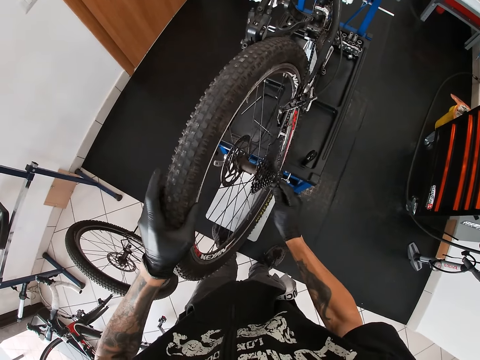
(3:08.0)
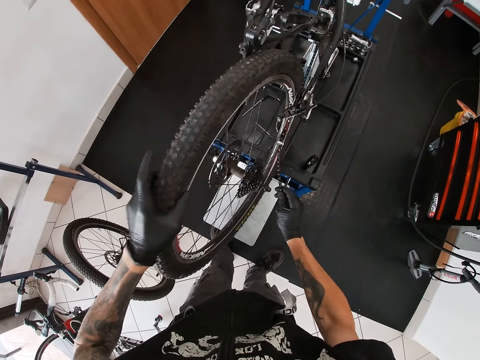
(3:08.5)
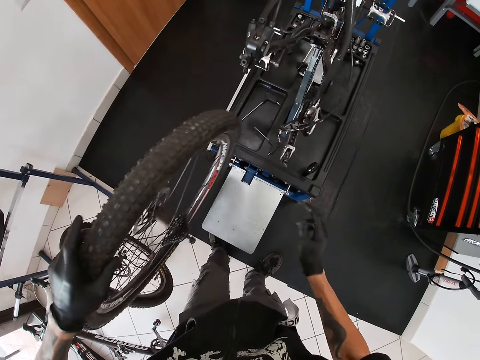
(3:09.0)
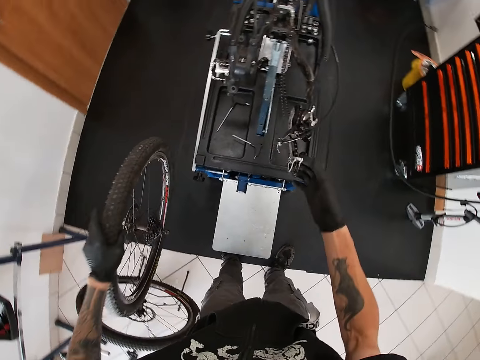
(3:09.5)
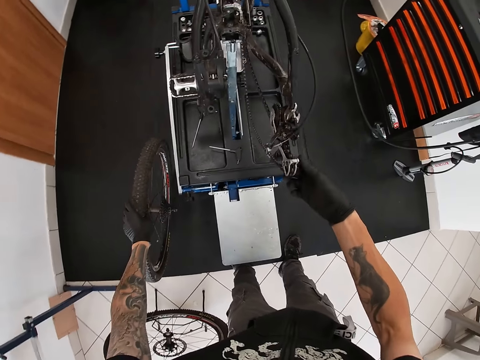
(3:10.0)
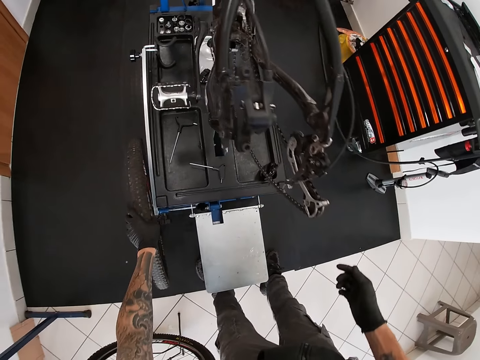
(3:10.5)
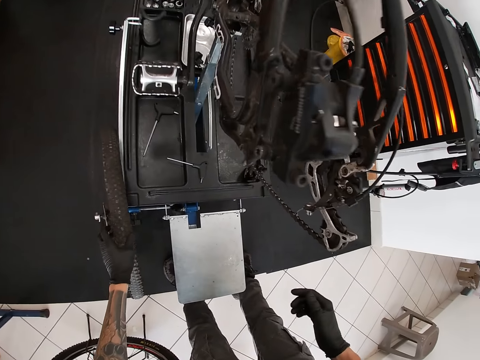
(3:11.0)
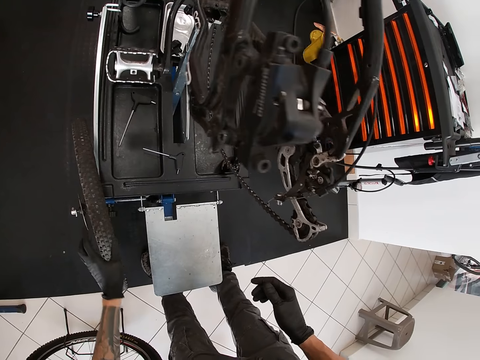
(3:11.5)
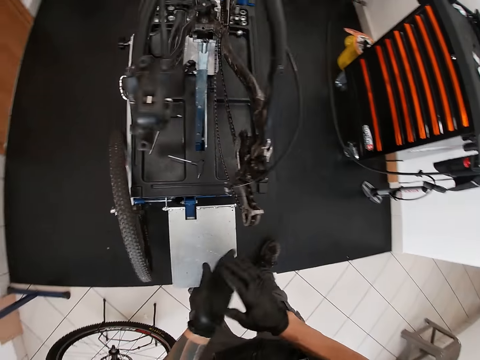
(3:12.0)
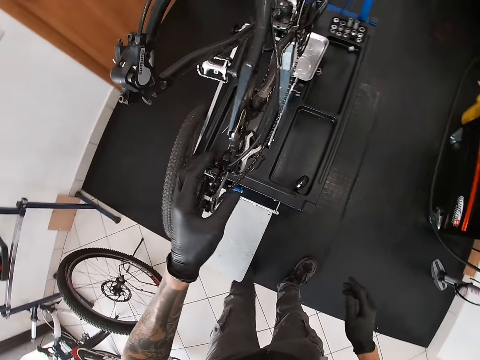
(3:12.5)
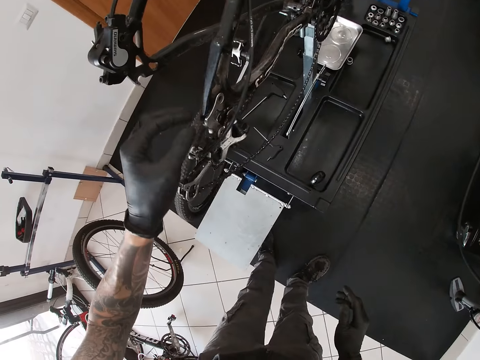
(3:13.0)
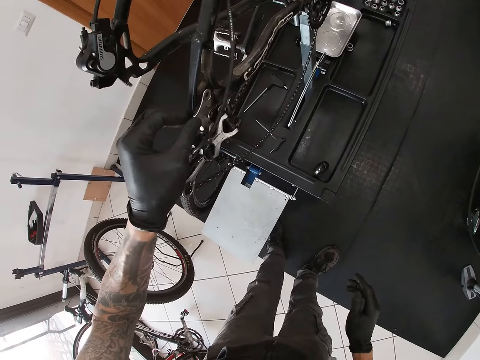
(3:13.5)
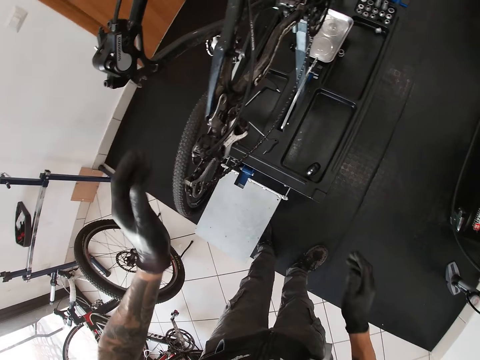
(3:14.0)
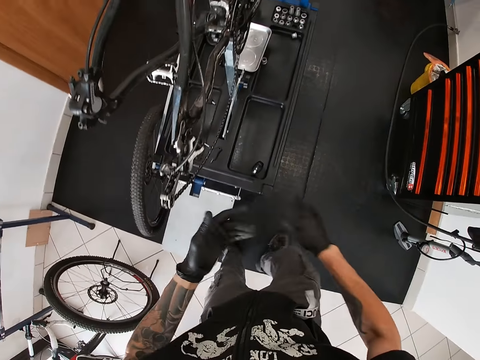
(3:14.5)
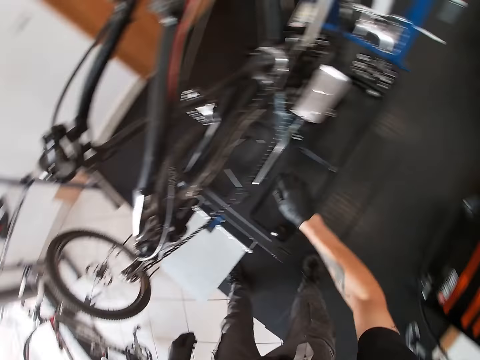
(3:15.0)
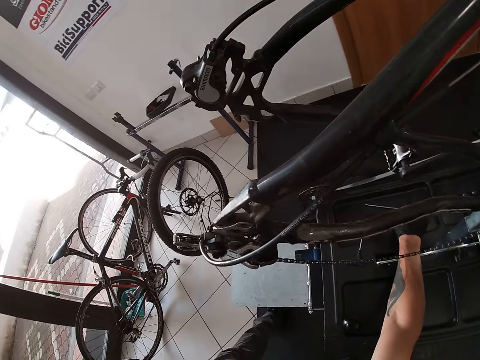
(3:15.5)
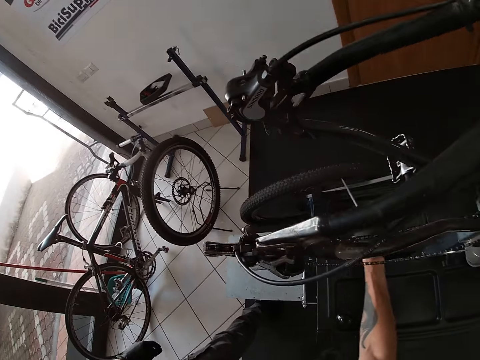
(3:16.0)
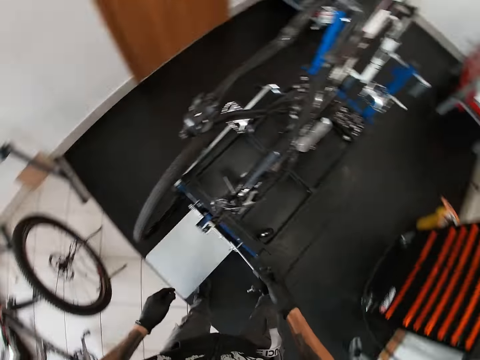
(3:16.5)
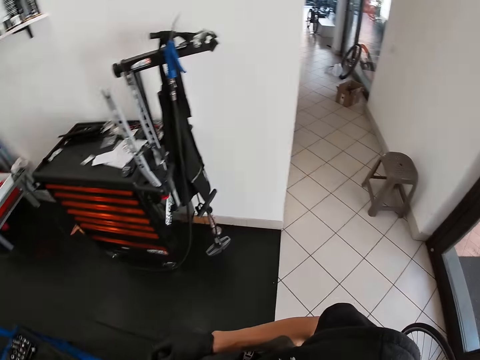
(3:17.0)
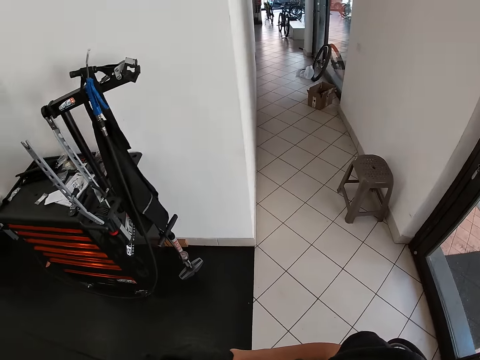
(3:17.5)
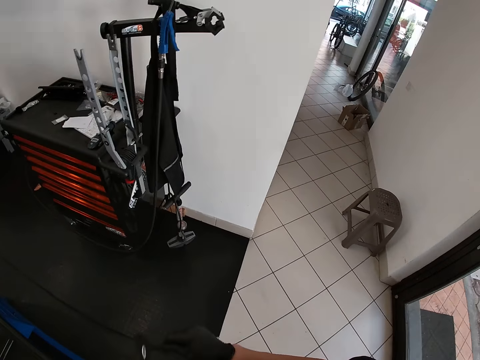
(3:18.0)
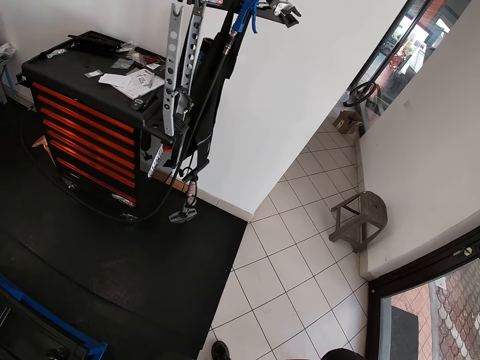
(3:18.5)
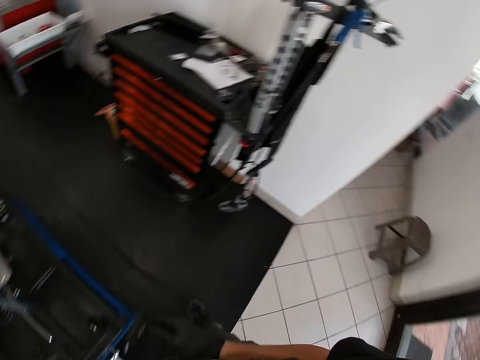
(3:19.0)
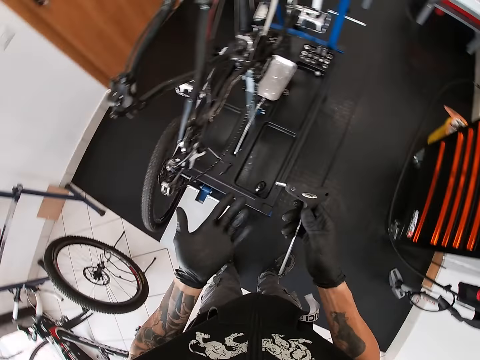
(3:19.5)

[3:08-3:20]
The camera wearer removes the tire of the bicycle. He drops the wheel on the floor with his left hand. He checks the bicycle with his left hand. He touches the headset of the bicycle. He picks up a screwdriver or chain breaker from the wheel aligning machine with his right hand.

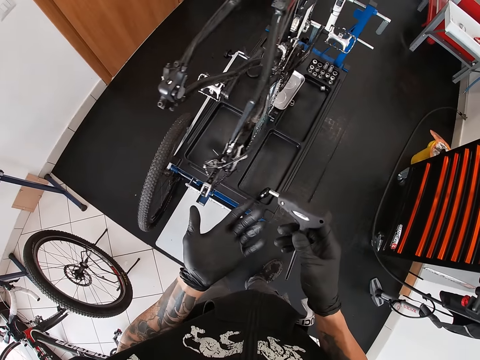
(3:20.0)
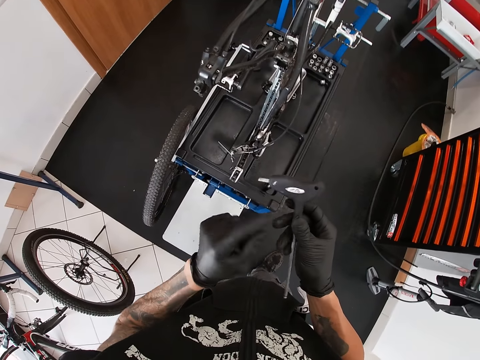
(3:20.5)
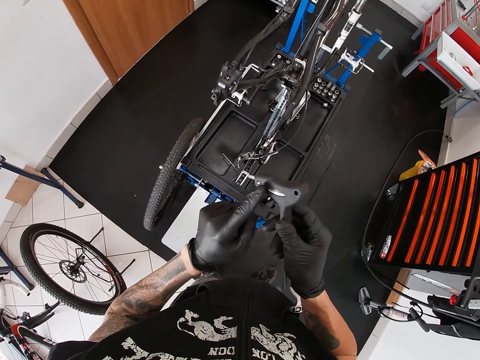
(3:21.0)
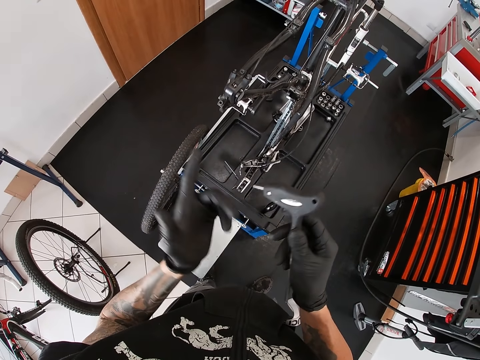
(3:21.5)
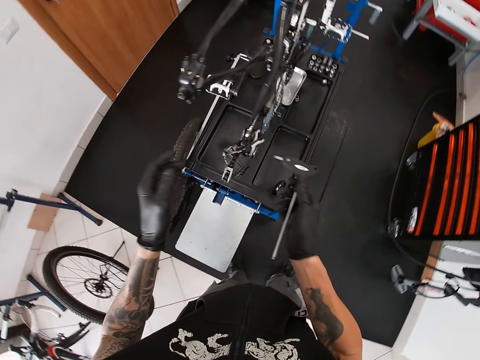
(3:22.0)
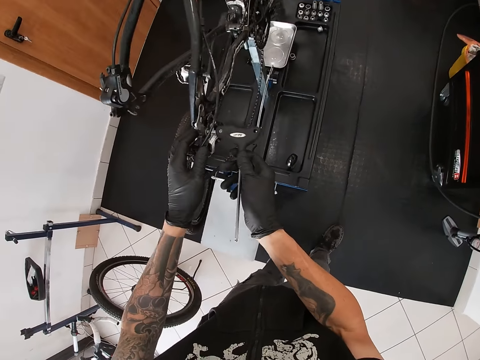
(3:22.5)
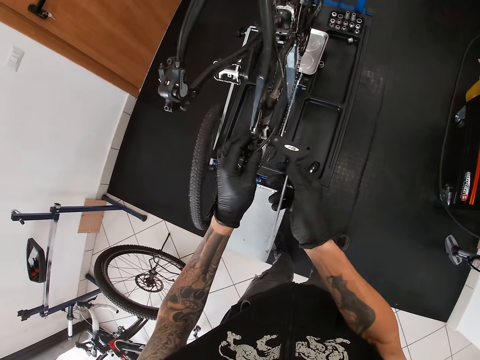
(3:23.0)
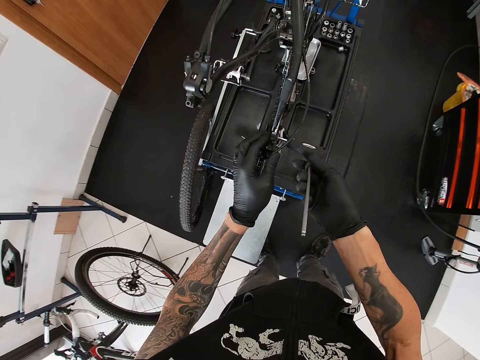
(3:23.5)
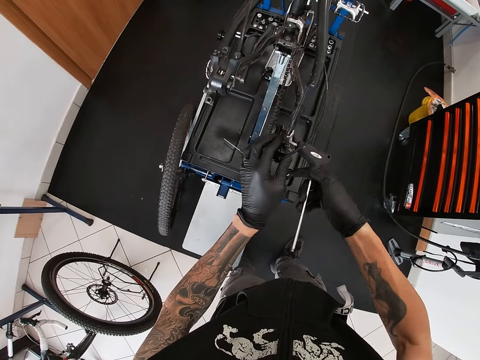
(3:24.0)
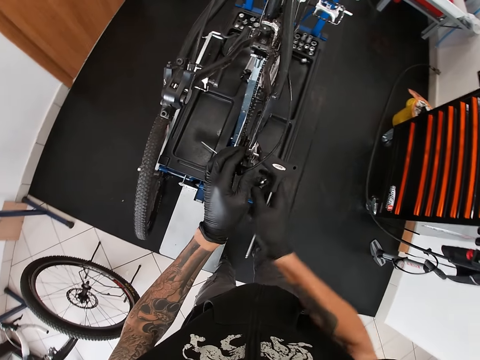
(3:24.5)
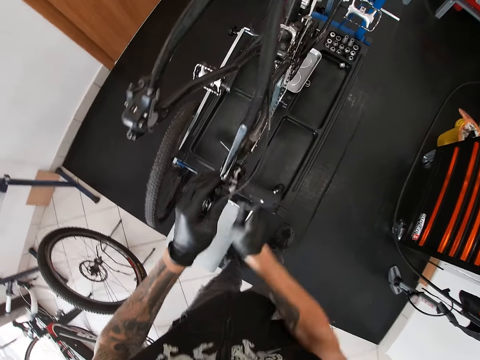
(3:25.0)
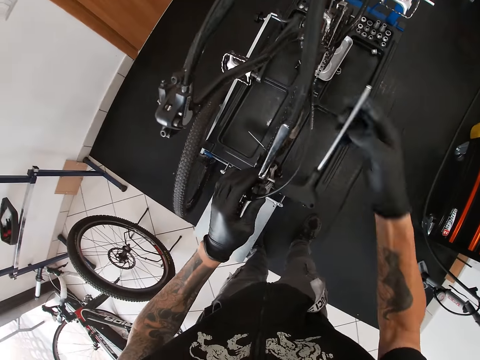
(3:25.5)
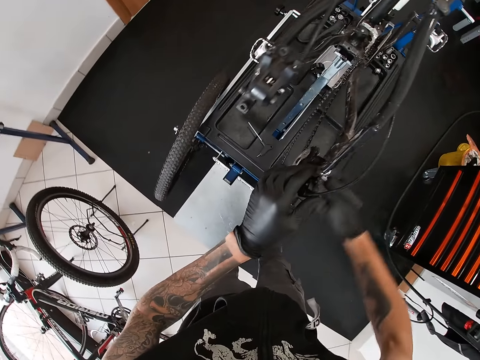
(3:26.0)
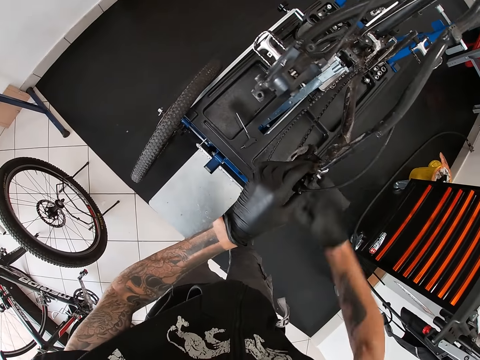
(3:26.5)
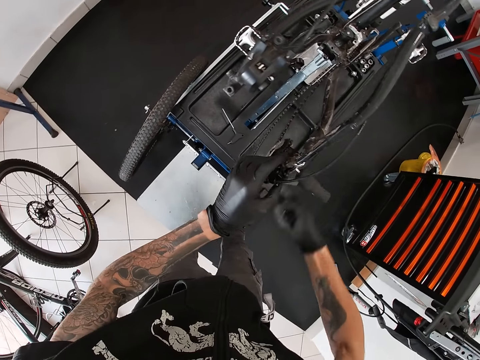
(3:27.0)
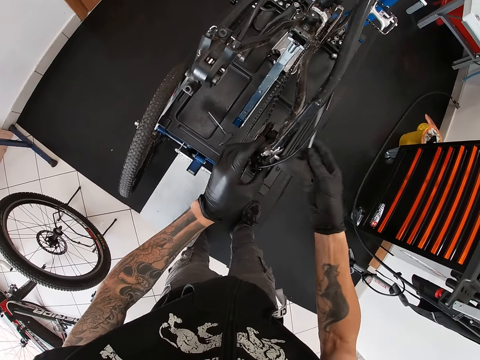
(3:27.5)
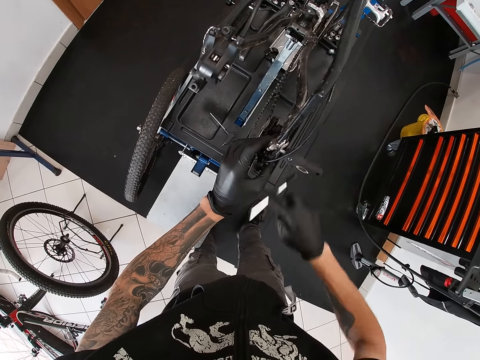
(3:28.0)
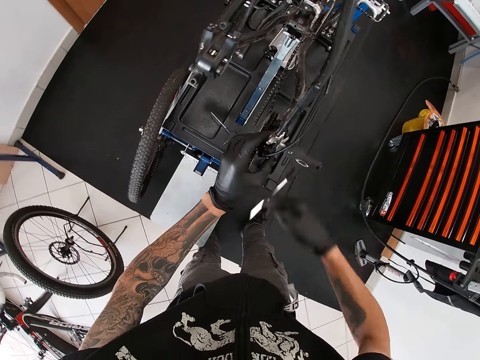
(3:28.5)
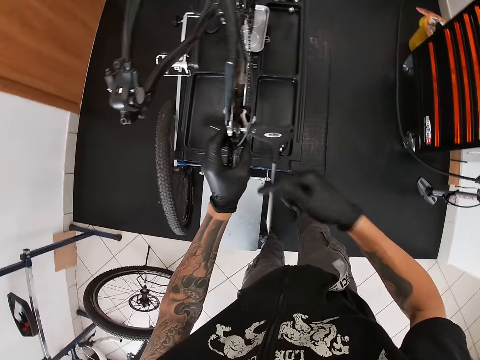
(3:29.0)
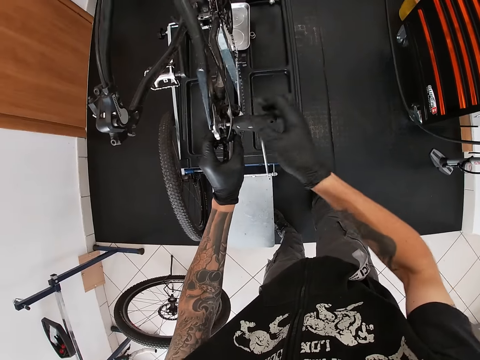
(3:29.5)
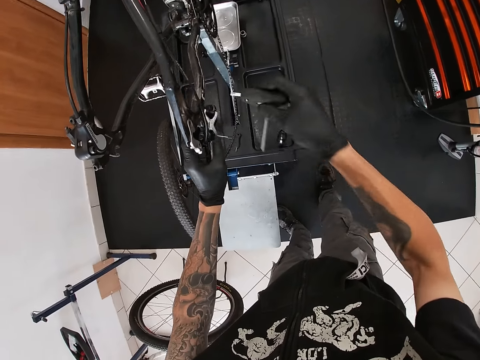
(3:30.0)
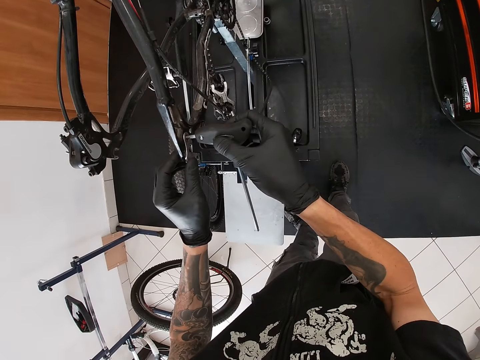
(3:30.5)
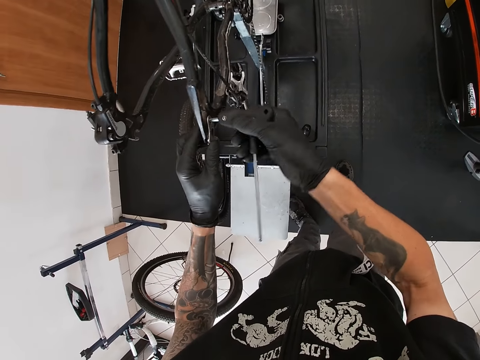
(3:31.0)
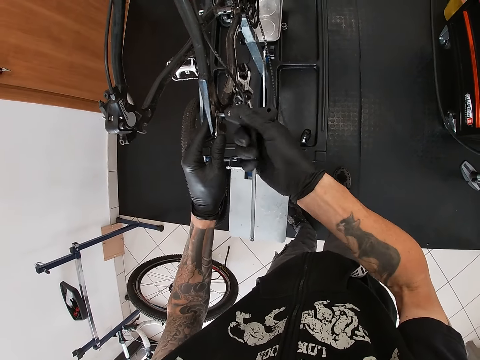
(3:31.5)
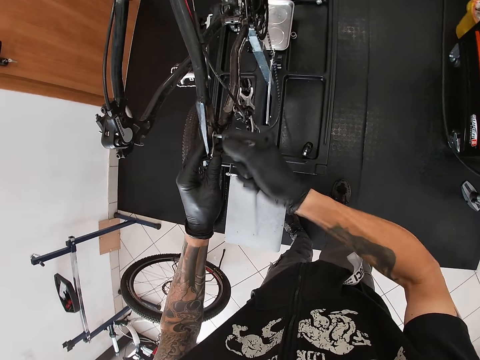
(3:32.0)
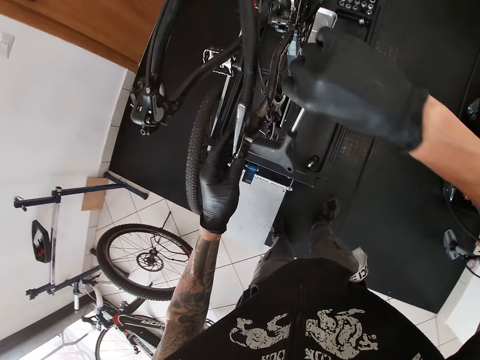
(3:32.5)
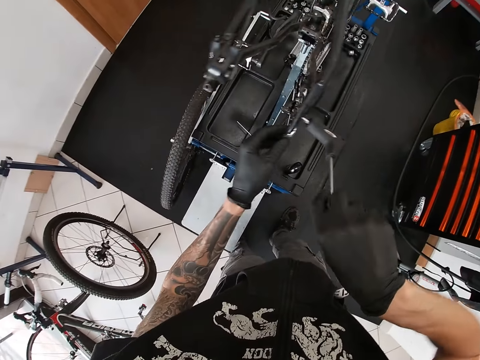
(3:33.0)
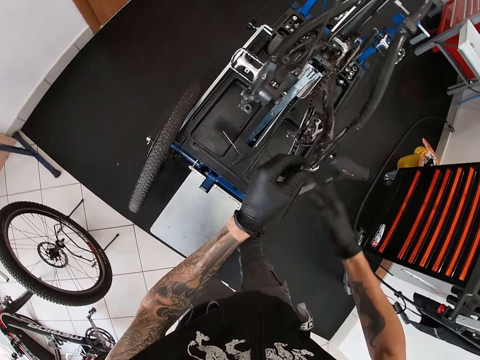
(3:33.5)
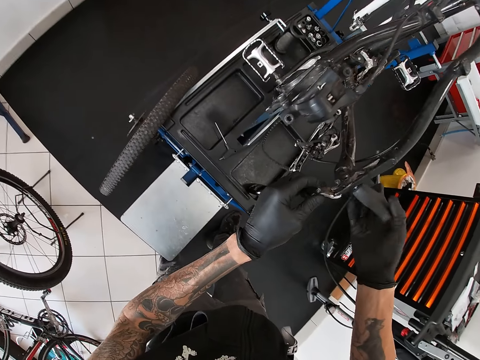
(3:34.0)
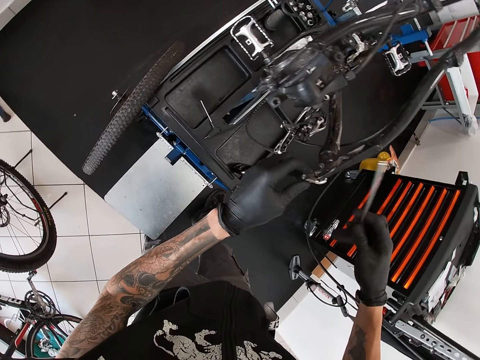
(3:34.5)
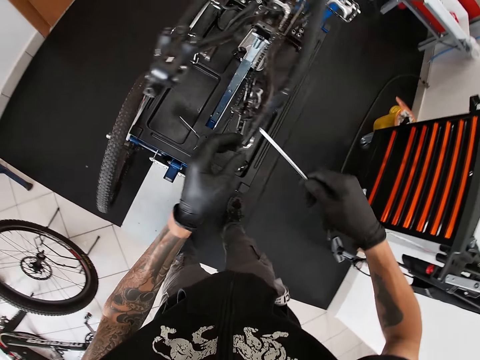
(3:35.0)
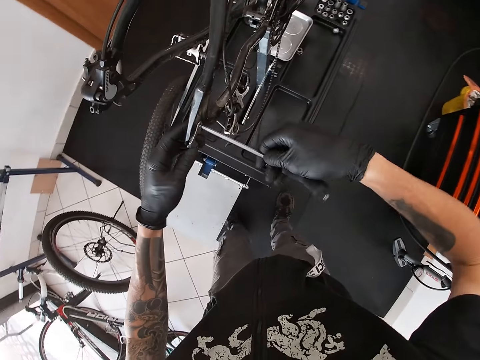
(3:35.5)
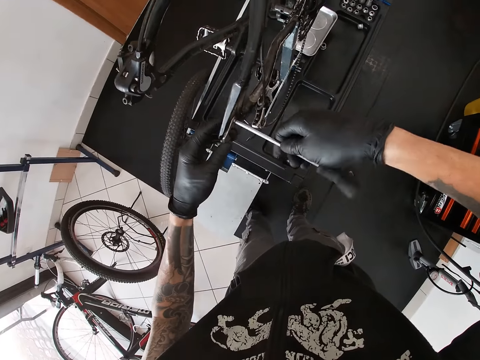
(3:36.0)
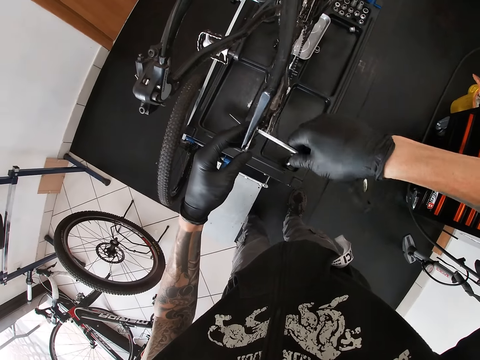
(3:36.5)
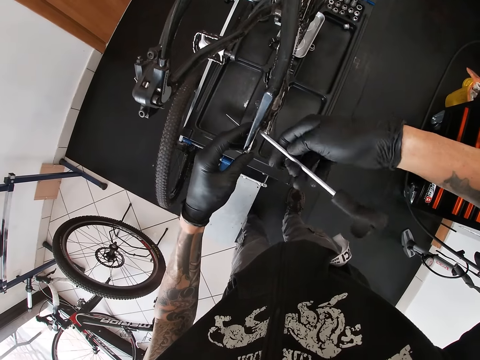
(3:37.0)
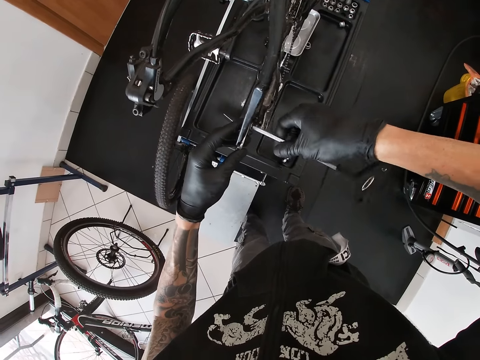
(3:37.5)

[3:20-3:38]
The camera wearer cleans the screwdriver or chain breaker with his left hand. He loosens a part of the bicycle with the screwdriver. He inserts the chain breaker on the headset of the bicycle. He rotates the chain breaker on the bicycle. He removes the chain breaker from the bicycle's headset and inserts the chain breaker on the frame of the bicycle. He loosens a part of the bicycle with the screwdriver again. He rotates the chain breaker on the frame of the bicycle with his right hand. He loosens a part of the bicycle with the screwdriver.
